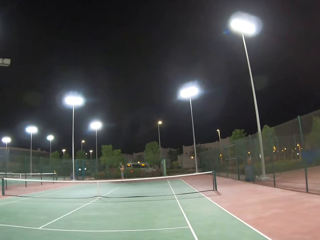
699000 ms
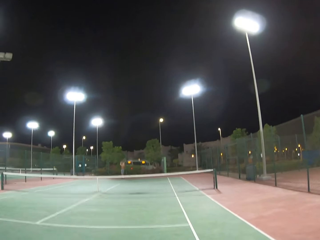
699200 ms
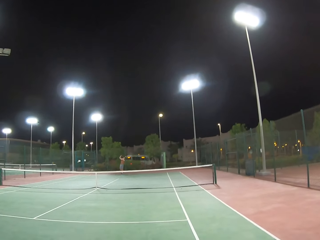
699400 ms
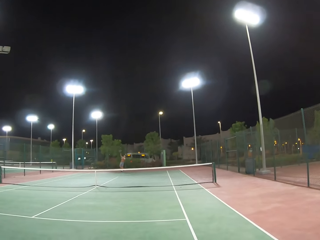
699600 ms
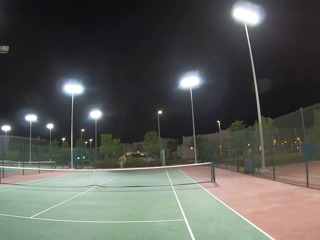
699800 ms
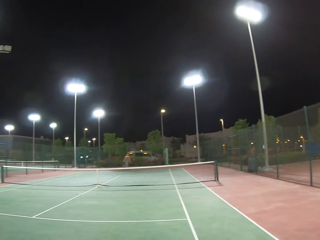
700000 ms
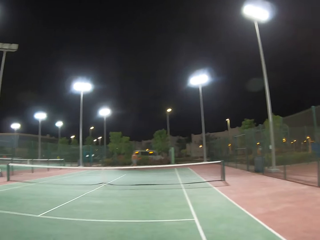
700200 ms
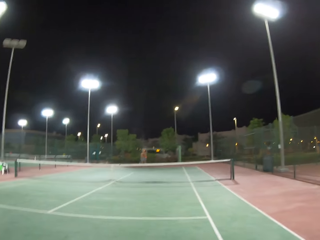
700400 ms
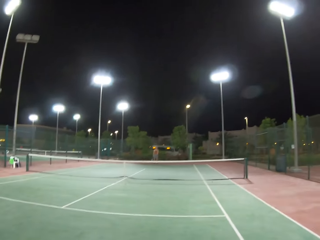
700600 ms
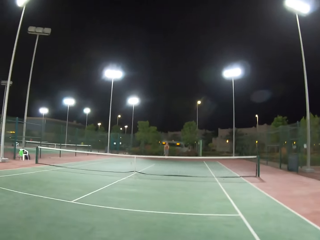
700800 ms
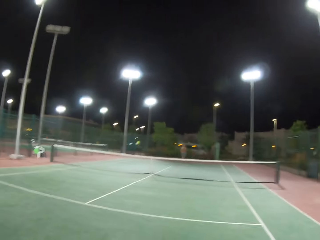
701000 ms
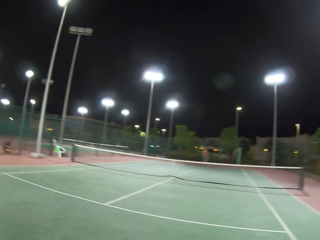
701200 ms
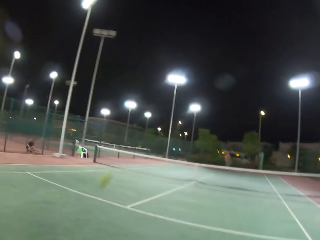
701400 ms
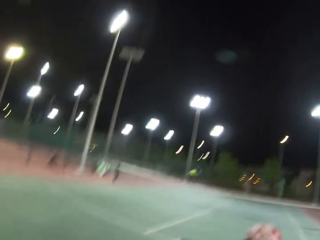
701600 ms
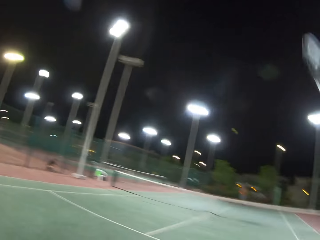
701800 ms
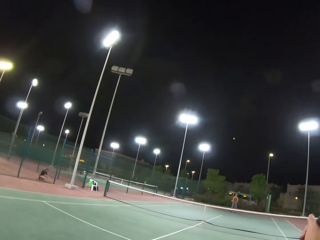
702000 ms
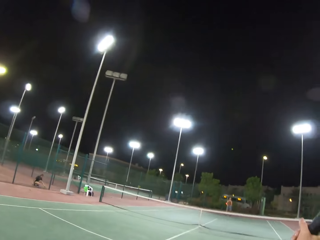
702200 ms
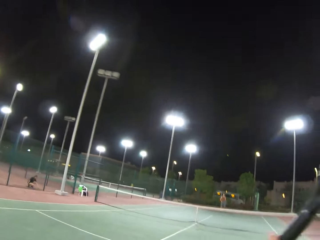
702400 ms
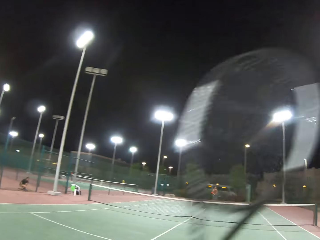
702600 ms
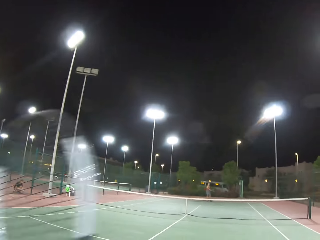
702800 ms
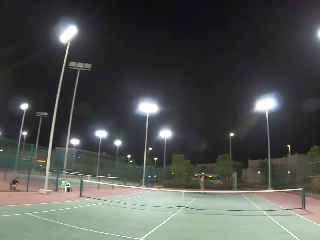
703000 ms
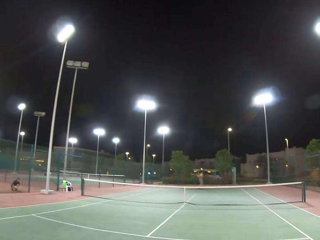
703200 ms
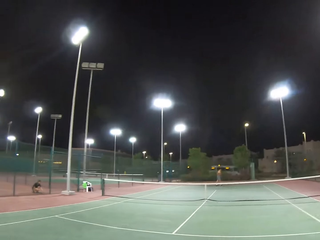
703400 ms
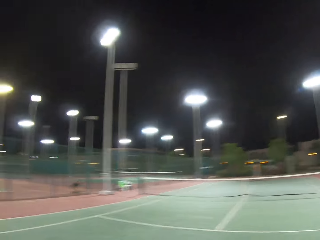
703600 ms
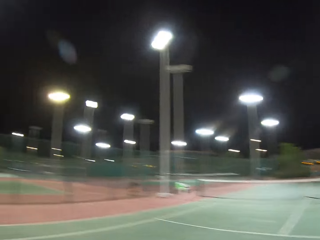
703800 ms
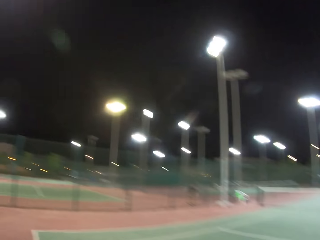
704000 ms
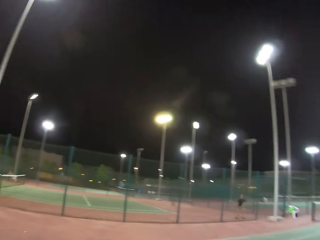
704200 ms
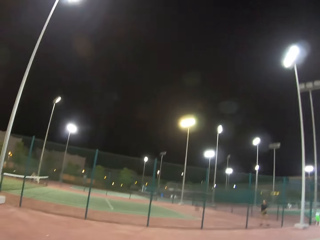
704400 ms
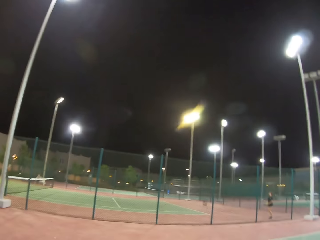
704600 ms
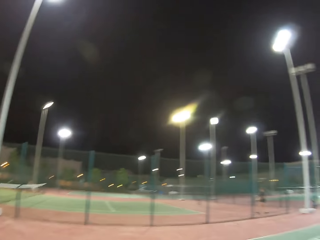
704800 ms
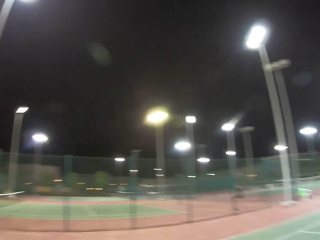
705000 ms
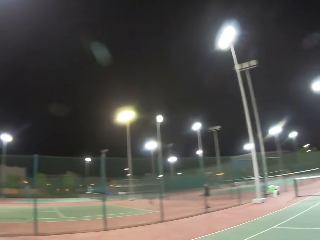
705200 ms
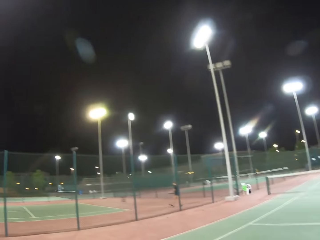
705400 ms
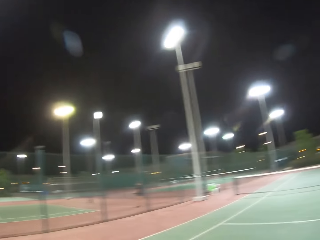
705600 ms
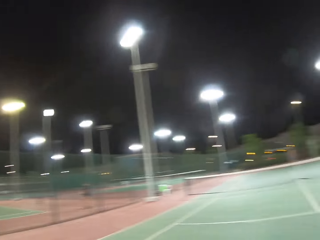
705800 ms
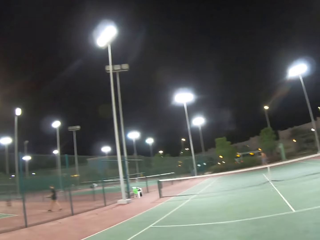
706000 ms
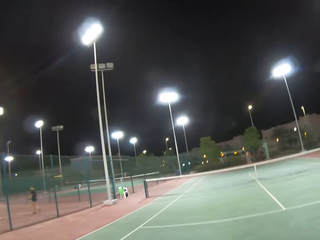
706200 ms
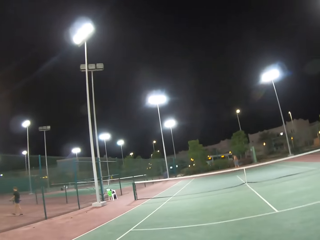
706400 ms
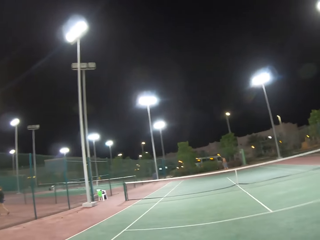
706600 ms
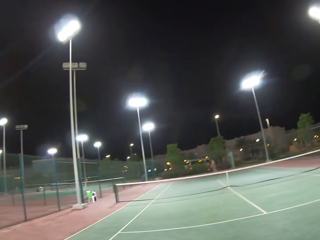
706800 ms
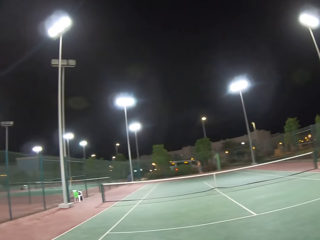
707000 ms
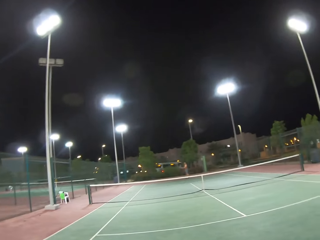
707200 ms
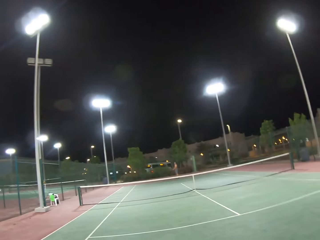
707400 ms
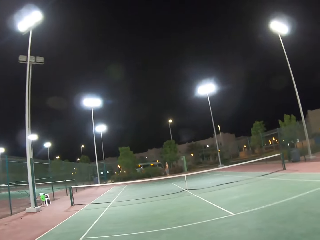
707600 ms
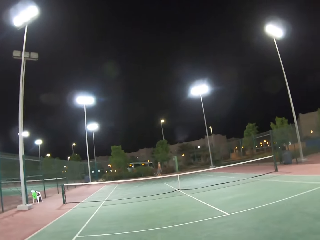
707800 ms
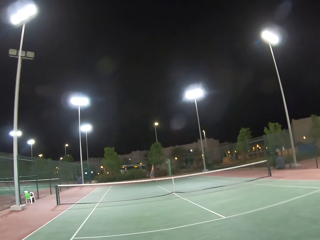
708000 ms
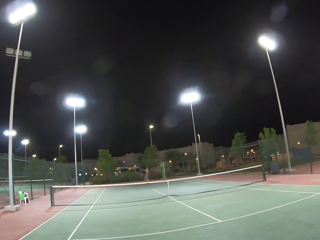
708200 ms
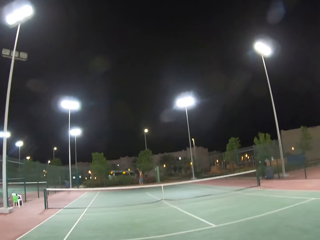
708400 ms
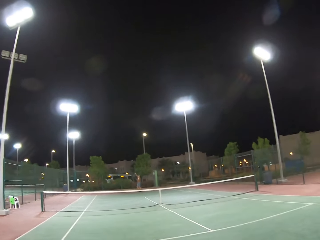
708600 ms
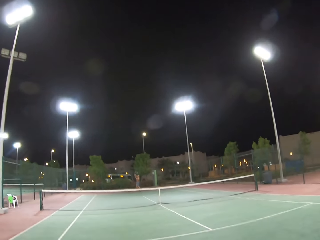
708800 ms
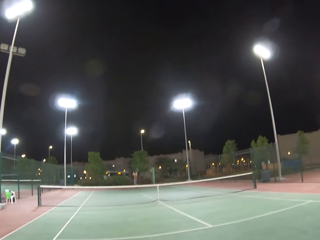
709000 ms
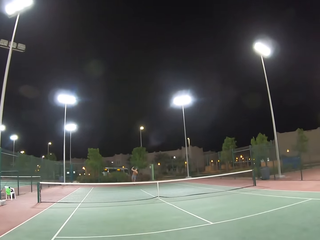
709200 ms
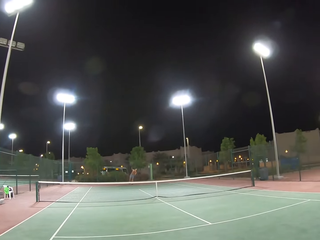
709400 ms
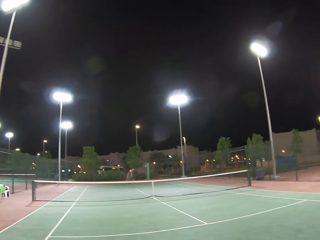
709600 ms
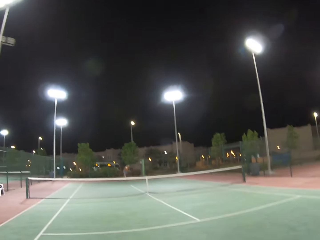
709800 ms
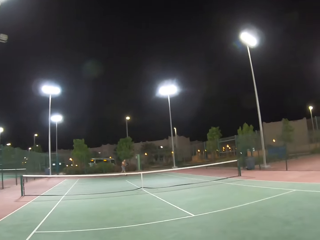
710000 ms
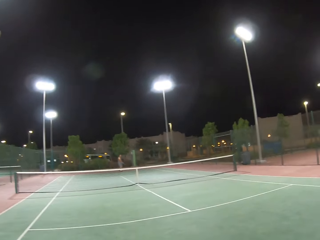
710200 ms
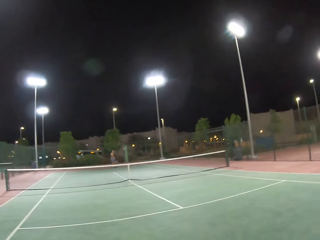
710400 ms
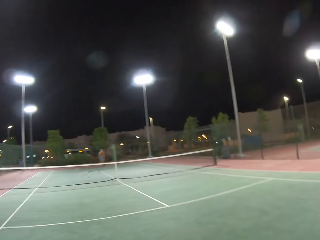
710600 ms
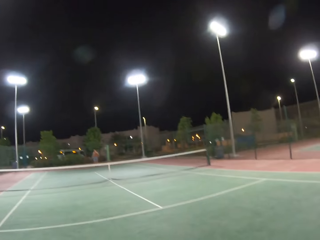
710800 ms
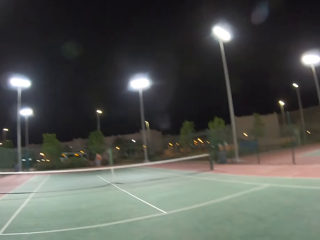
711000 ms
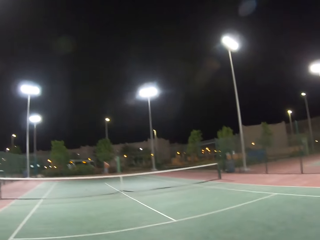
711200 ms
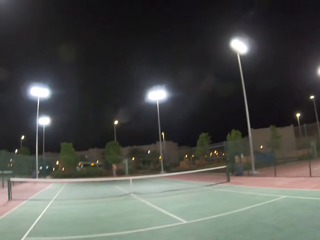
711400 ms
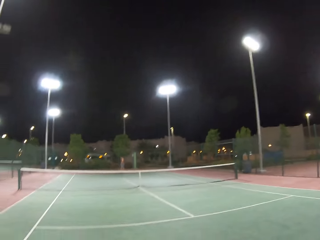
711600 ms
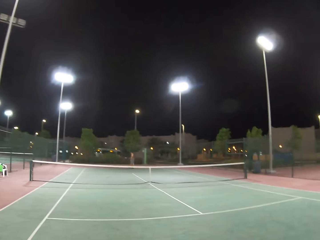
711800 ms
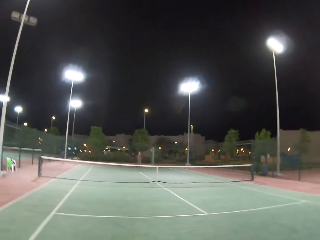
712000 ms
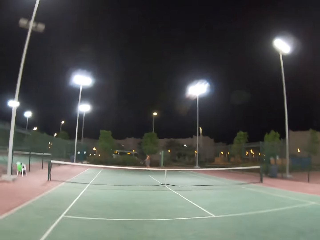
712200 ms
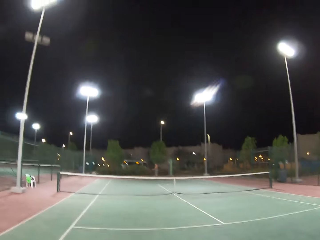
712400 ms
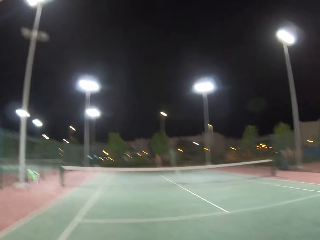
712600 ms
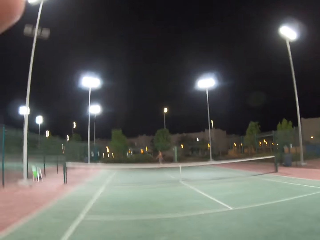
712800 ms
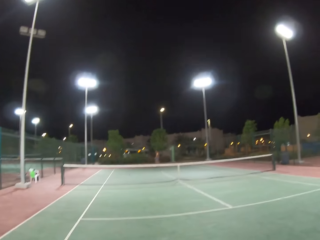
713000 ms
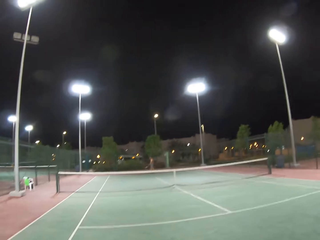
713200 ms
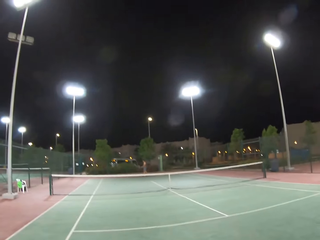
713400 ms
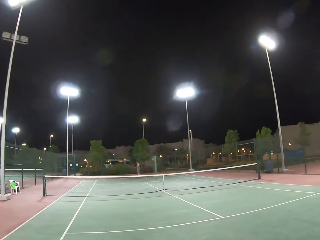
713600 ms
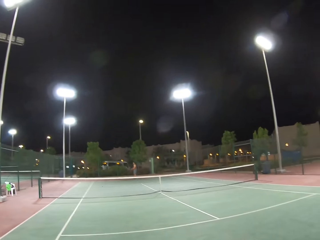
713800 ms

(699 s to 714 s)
The camera wearer plays tennis with a man. They walk around the tennis court. The man throws the tennis ball. The camera wearer looks around the tennis court.

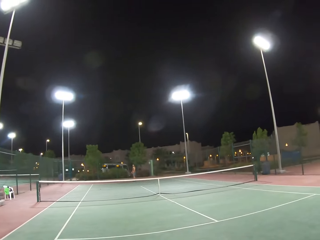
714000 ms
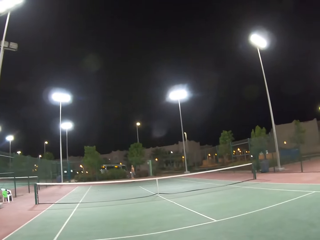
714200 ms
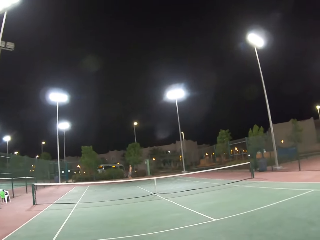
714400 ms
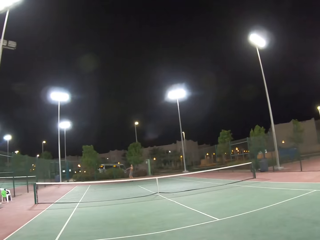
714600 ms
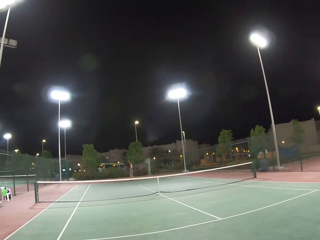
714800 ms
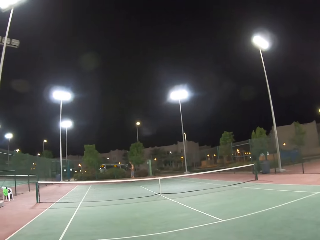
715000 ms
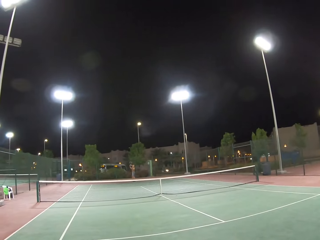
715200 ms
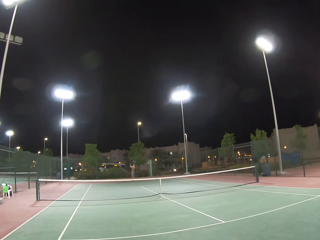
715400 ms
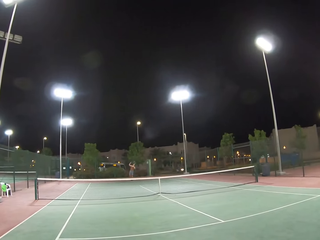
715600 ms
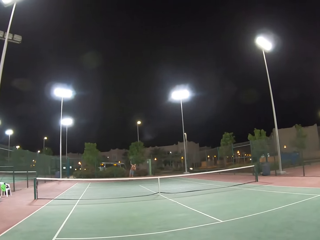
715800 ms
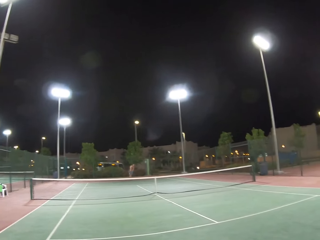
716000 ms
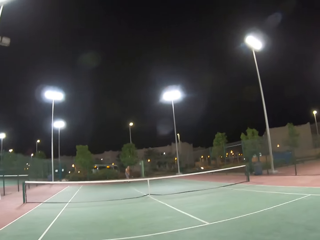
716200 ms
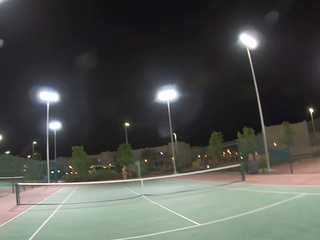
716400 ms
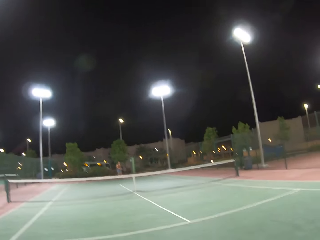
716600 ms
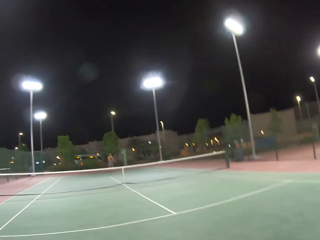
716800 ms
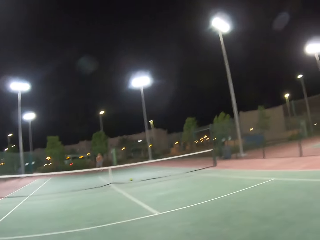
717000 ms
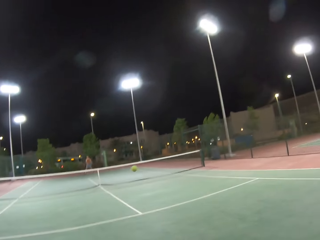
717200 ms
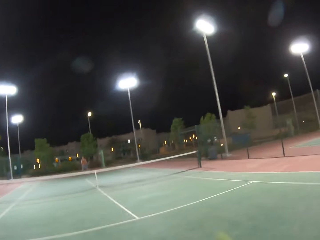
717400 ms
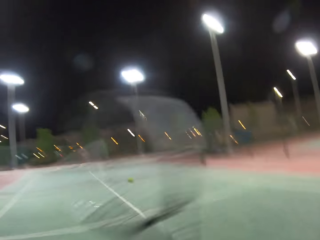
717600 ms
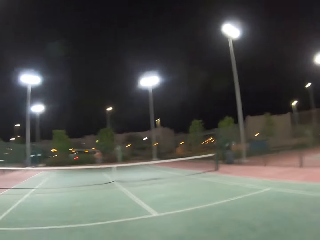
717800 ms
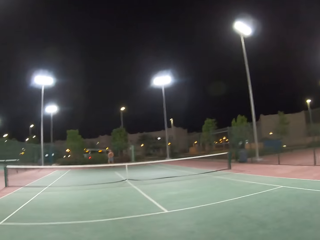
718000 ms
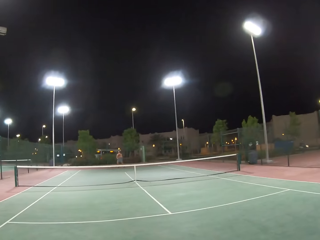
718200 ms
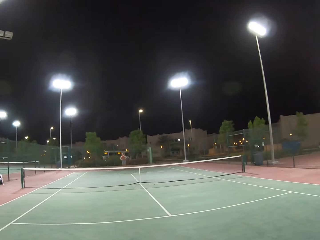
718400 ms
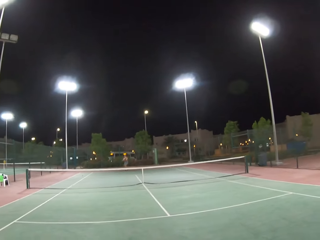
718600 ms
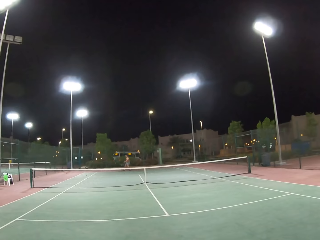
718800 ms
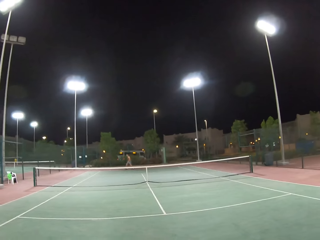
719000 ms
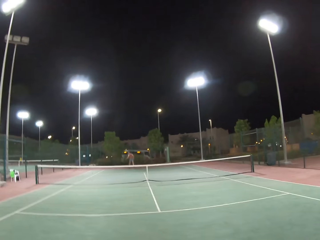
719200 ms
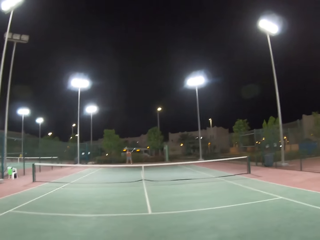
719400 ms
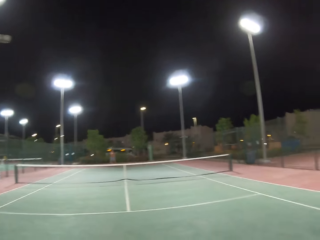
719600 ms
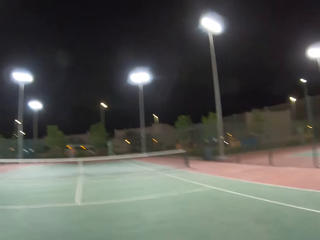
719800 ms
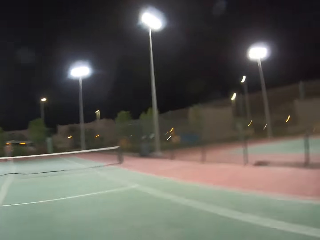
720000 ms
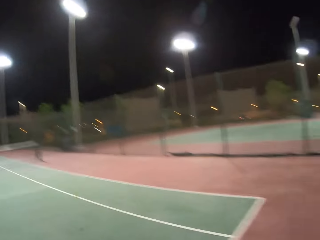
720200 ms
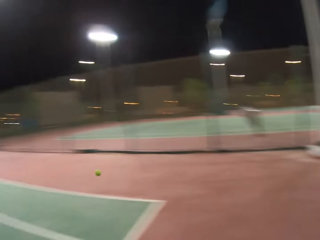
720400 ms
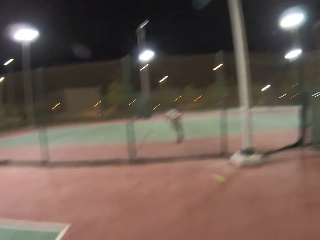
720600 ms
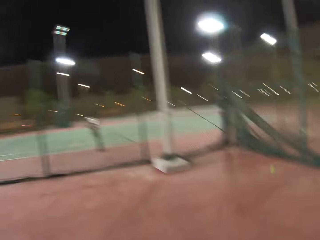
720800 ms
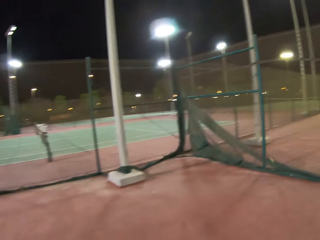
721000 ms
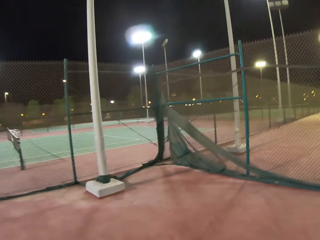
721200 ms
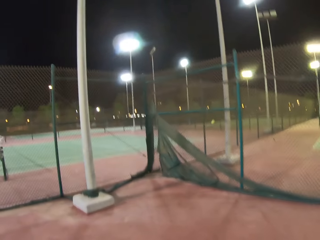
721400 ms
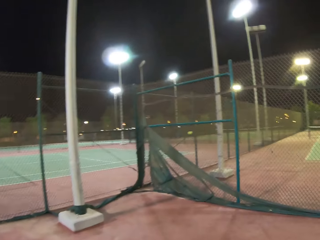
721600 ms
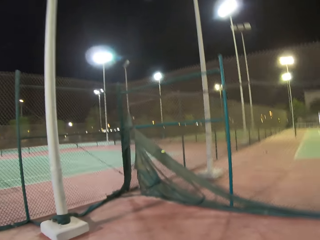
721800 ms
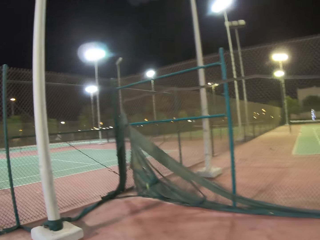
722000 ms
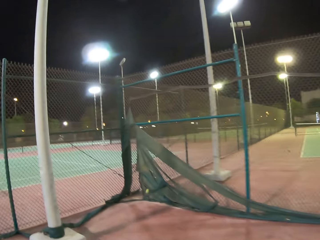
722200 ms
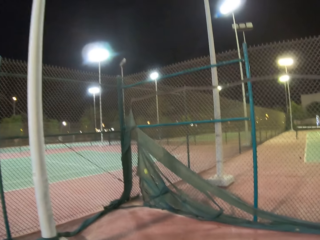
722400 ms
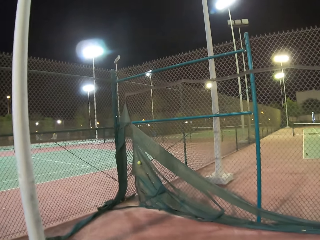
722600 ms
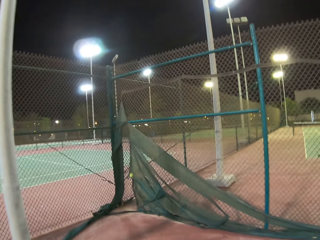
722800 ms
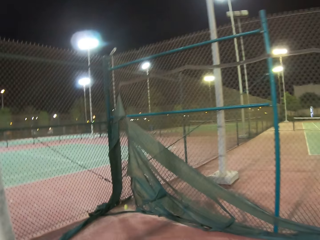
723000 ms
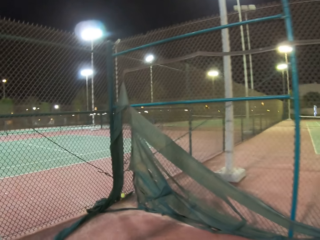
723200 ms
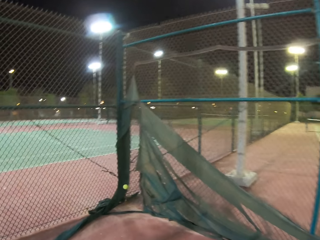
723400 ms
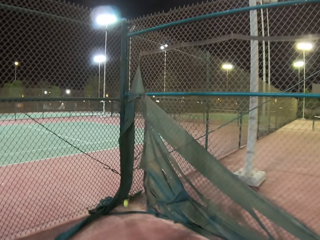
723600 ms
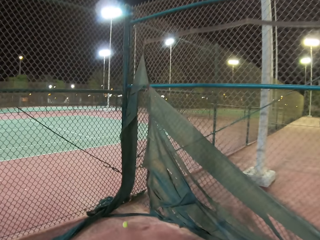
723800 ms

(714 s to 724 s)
The camera wearer plays tennis with a man. They walk around the tennis court.
